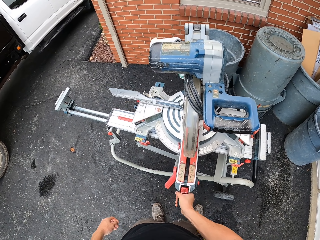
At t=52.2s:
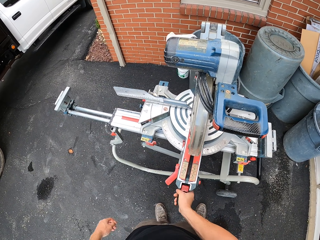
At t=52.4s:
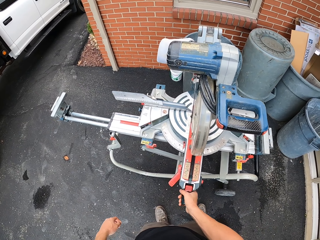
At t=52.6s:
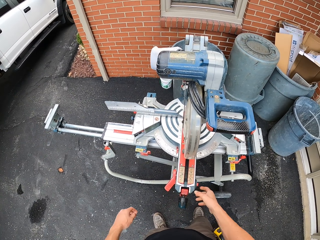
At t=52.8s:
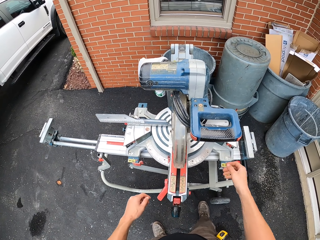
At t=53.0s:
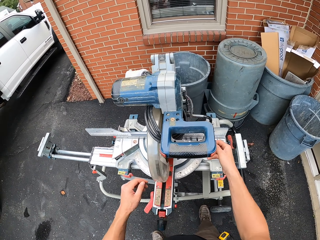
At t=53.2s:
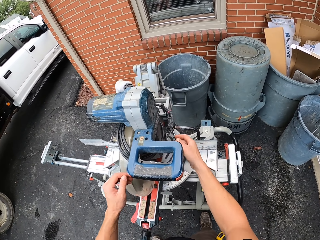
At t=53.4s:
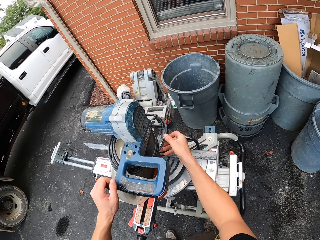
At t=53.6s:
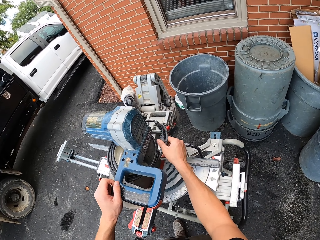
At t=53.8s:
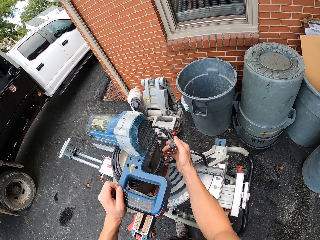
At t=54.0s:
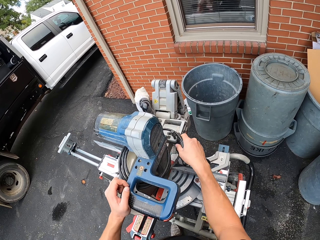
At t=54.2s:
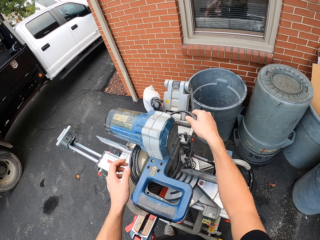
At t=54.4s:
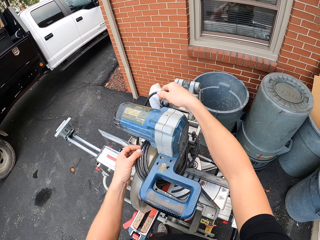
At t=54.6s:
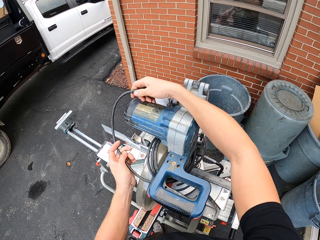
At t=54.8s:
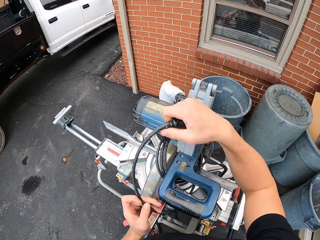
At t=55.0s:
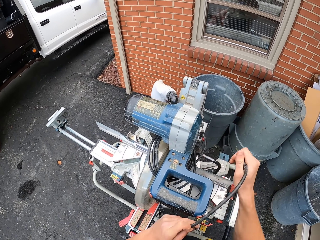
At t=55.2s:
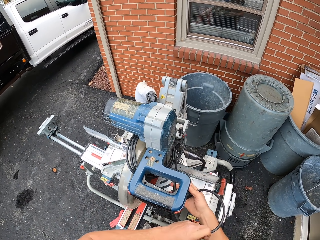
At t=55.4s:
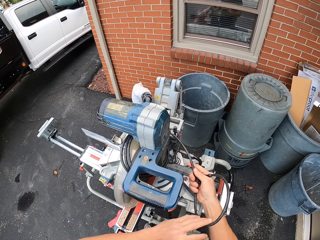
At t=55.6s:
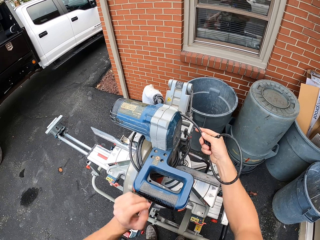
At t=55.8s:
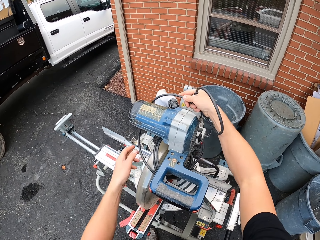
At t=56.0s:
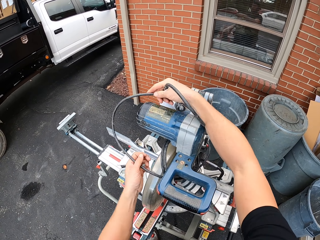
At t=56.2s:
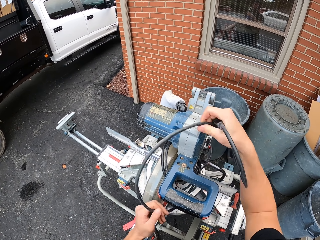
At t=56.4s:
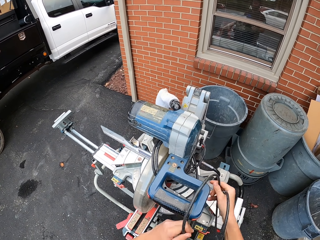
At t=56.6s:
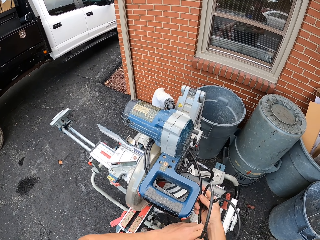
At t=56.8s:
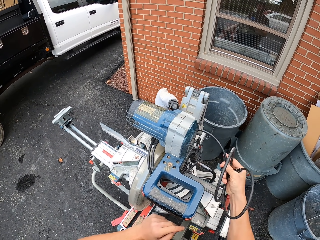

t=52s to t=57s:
The camera wearer turns the ram. They unroll the cable on the woodcutter.

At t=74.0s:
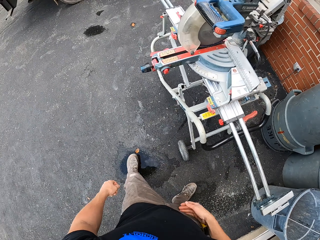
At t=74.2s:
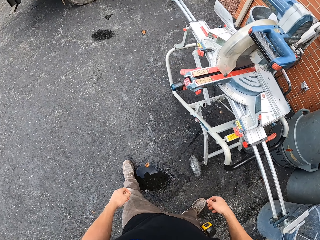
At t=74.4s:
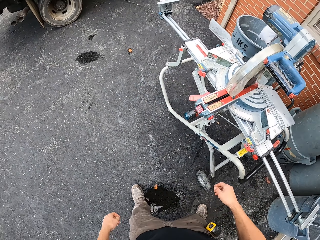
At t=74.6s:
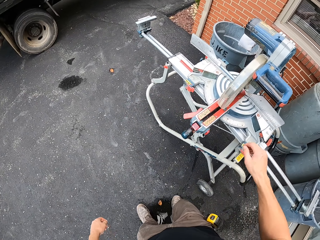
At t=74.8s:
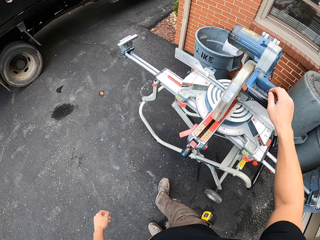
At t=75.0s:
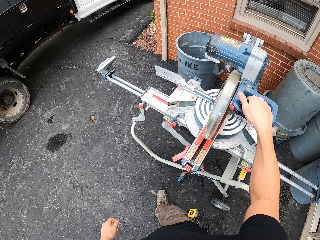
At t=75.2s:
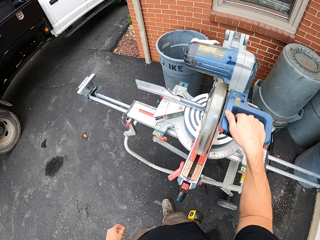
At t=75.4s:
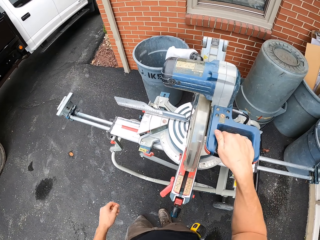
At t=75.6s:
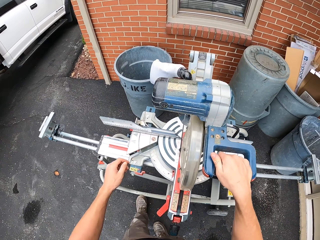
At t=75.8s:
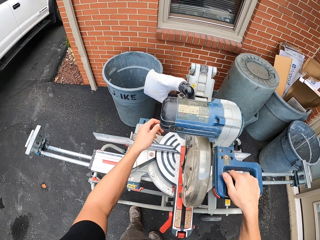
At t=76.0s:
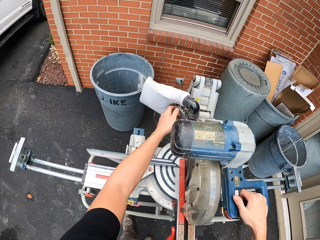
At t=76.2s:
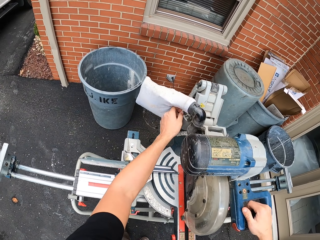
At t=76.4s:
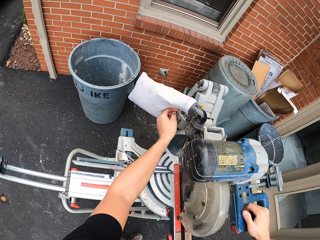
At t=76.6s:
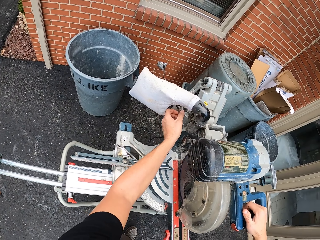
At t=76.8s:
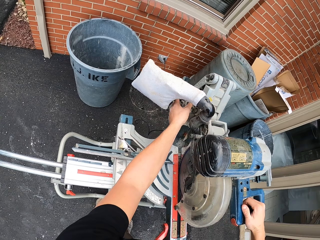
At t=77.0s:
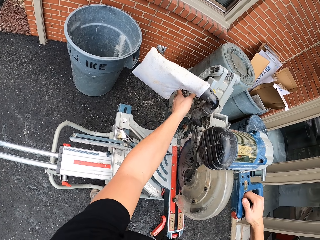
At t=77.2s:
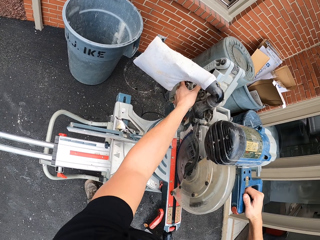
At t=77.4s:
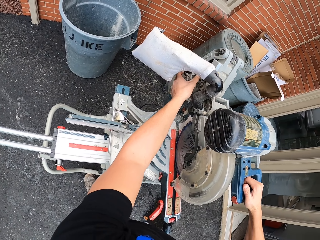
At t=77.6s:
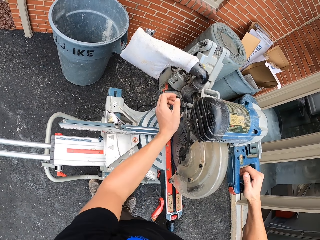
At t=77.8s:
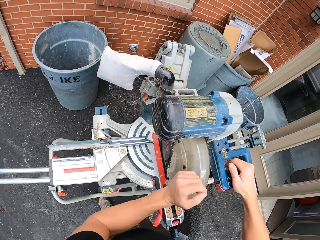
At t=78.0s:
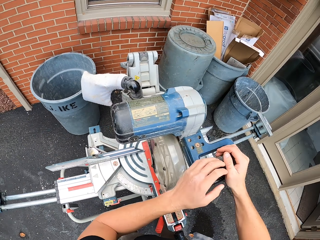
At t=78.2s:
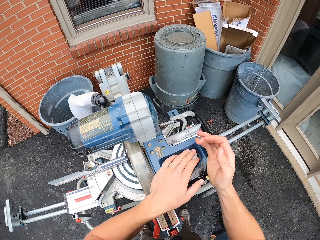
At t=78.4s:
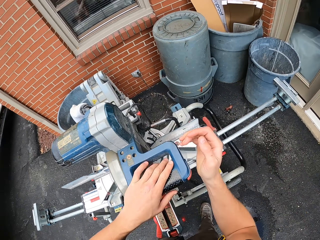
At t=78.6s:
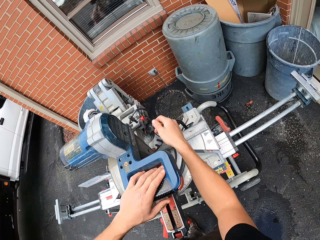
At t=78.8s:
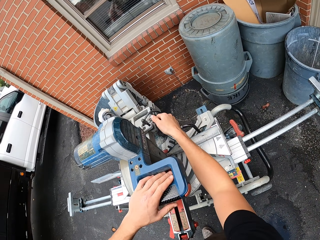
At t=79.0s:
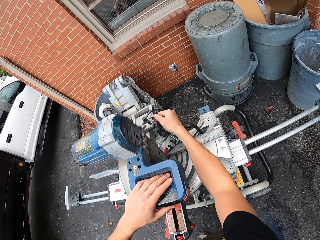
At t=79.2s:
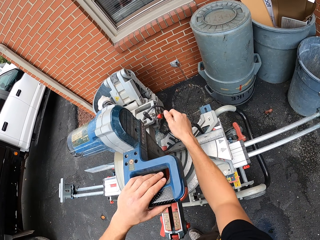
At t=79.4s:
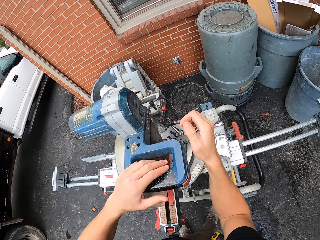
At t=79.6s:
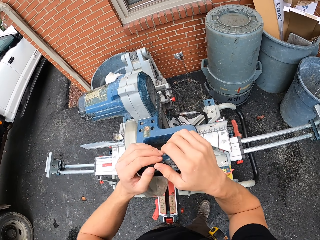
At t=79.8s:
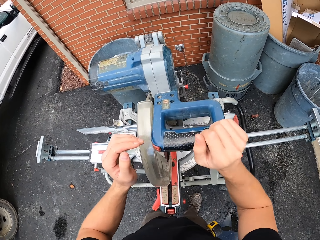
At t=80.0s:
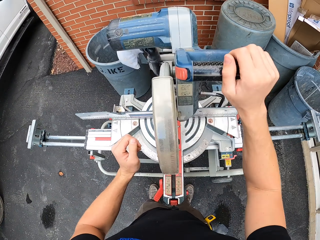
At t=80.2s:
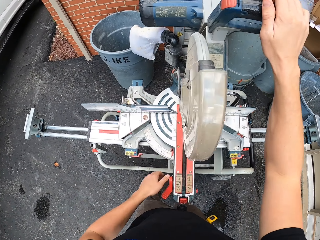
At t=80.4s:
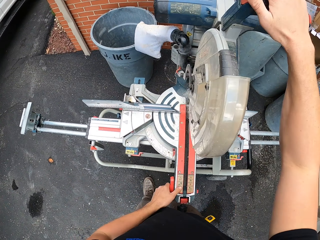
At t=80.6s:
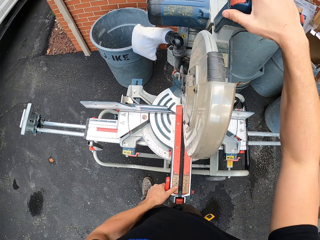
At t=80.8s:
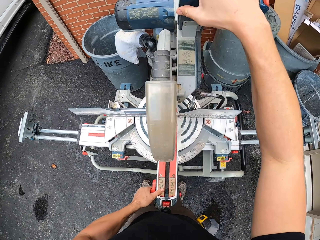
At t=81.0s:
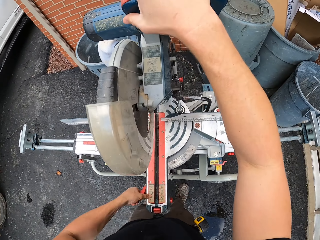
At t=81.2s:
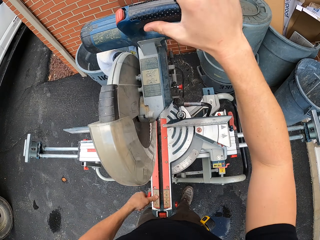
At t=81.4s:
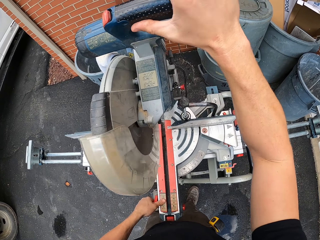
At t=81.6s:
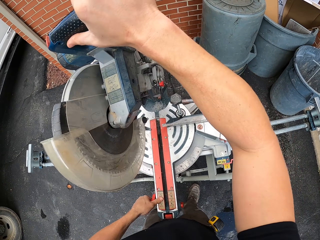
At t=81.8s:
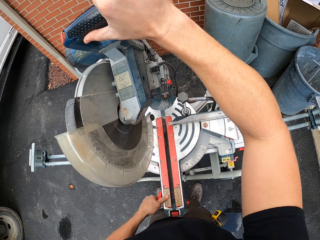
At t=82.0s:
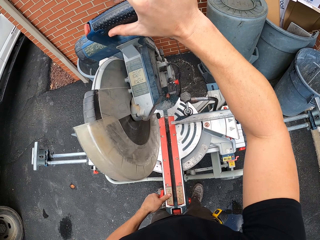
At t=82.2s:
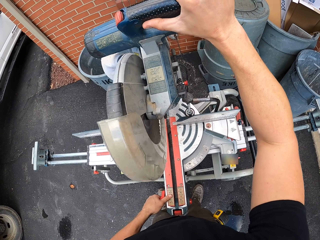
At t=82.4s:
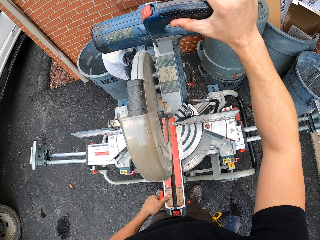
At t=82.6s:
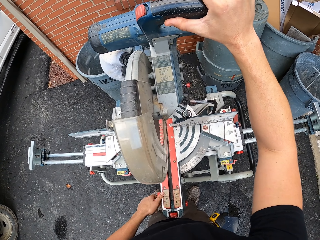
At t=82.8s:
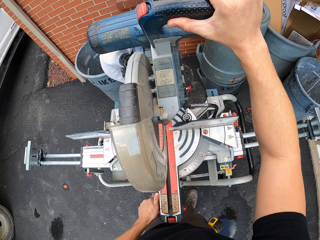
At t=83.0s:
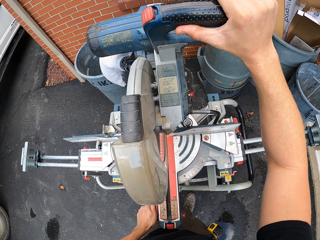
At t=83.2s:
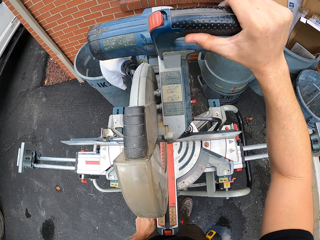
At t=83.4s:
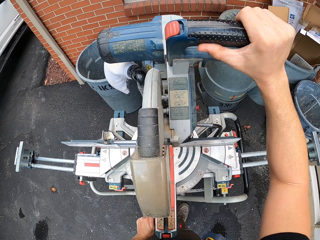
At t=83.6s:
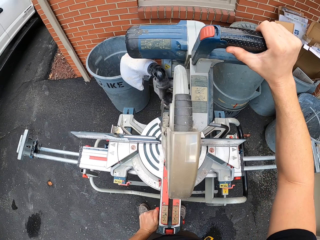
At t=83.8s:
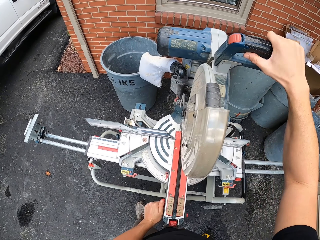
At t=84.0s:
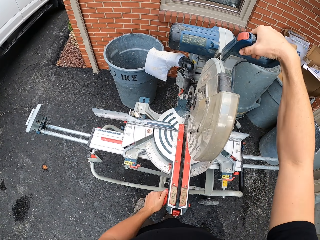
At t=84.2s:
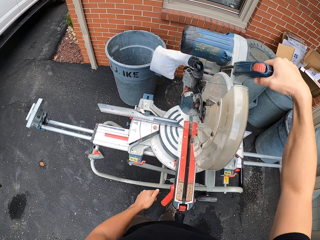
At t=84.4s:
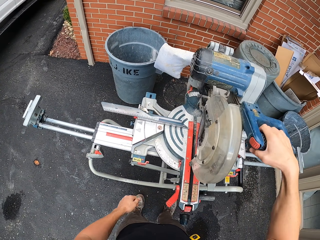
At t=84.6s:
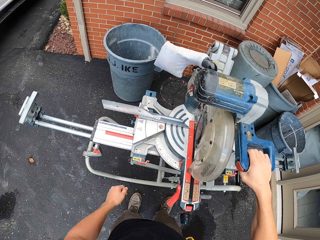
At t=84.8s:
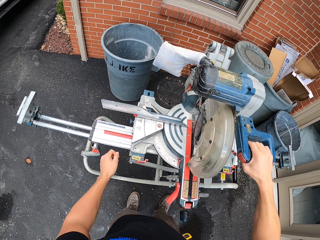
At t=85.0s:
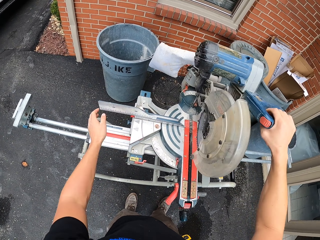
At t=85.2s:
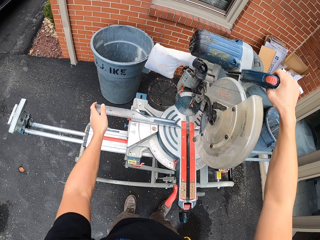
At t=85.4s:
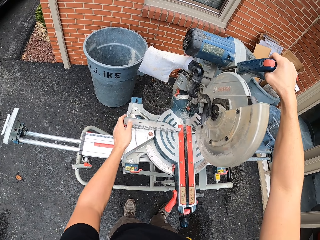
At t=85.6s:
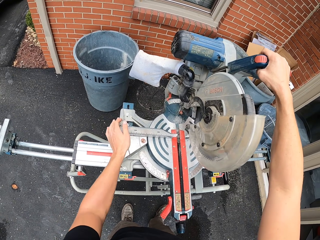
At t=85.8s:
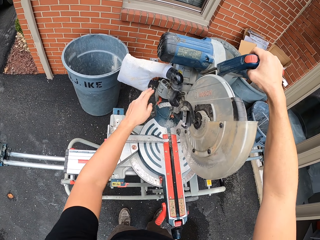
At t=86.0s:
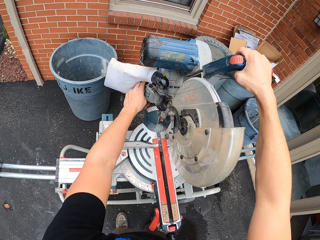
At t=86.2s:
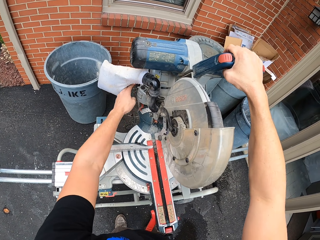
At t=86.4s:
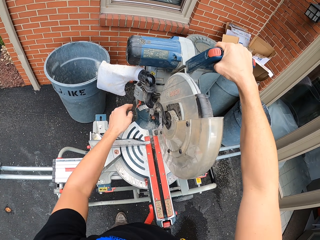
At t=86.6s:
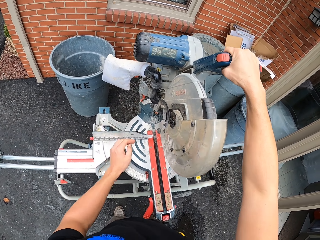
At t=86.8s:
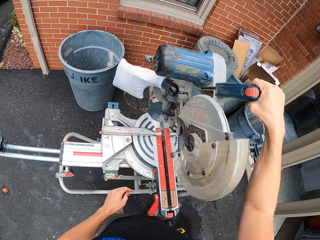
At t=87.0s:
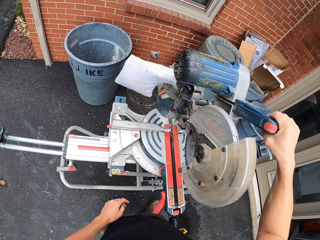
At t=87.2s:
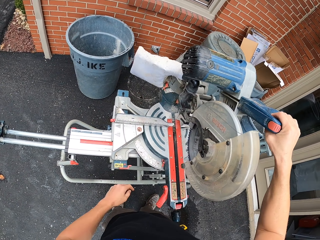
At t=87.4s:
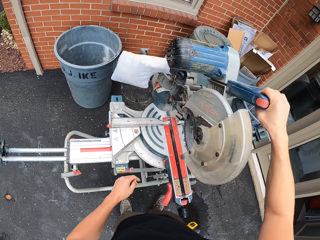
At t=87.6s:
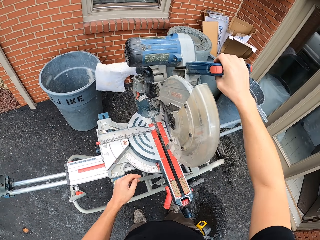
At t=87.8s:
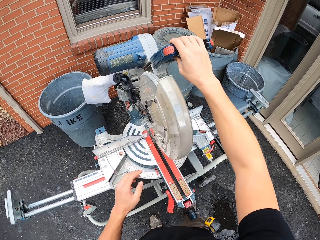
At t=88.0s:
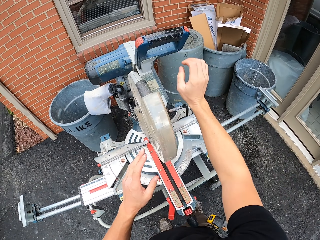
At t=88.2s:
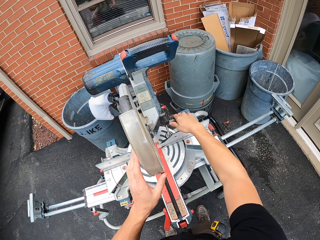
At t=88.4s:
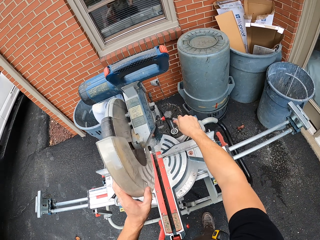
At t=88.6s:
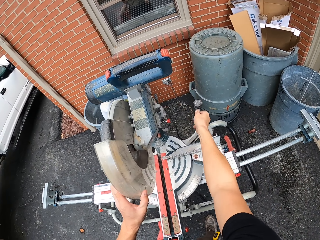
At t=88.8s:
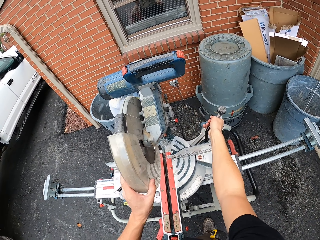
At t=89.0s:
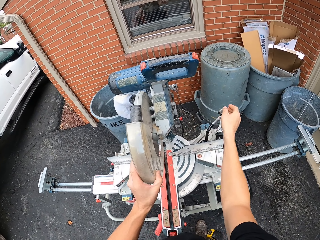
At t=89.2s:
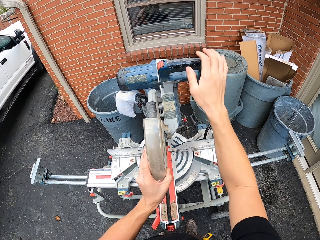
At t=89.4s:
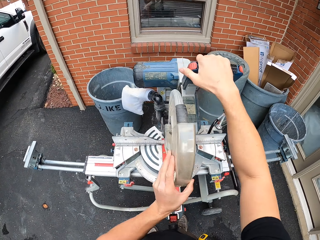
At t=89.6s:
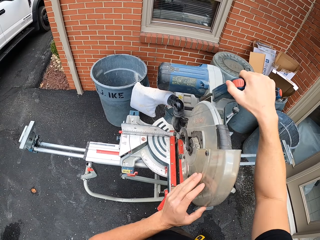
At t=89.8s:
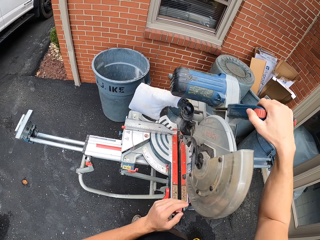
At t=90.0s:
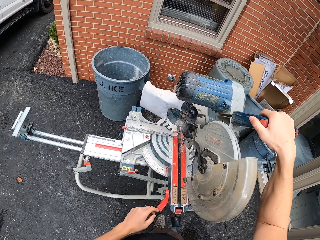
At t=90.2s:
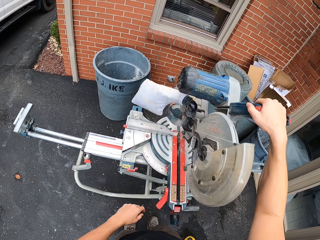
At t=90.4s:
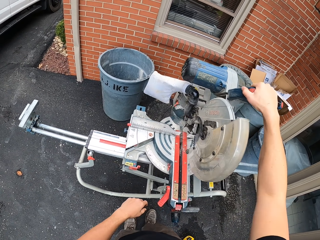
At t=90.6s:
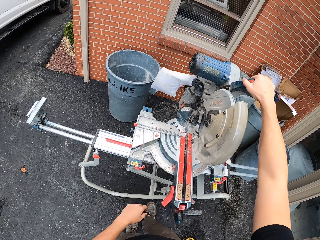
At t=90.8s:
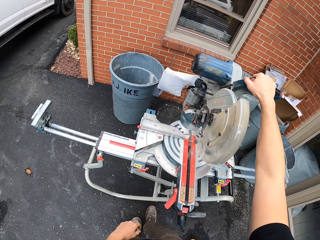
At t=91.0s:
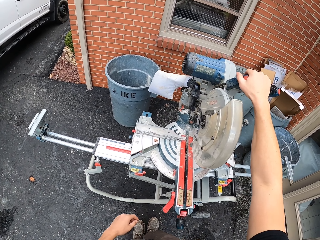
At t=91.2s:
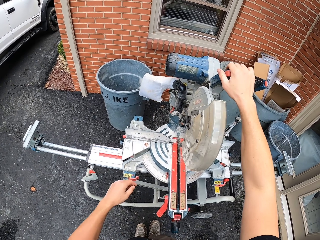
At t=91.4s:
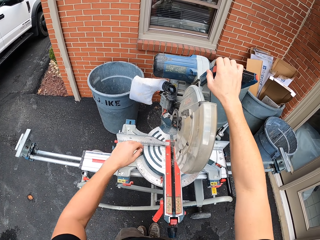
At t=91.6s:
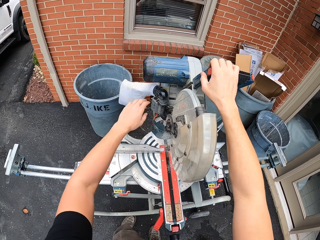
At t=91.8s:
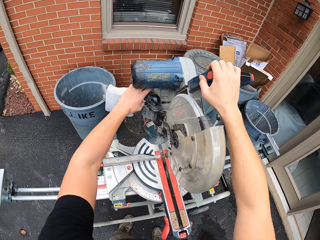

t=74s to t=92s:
The camera wearer walks on the ground. They hold the ram. They operate the woodcutter. They touch the bag. They touch the knob. They lift the ram. They move the ram. They move the brake.
